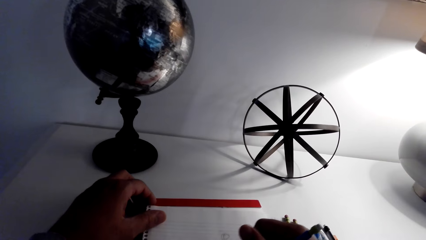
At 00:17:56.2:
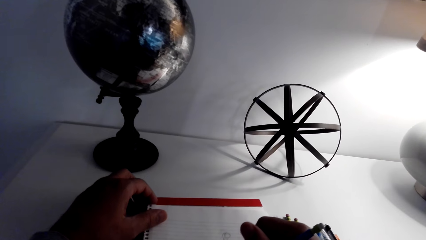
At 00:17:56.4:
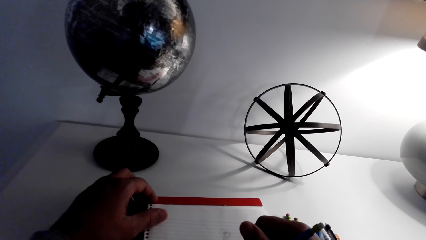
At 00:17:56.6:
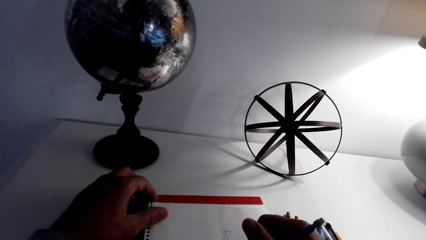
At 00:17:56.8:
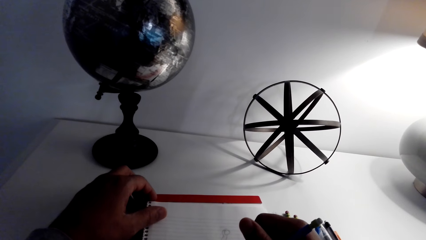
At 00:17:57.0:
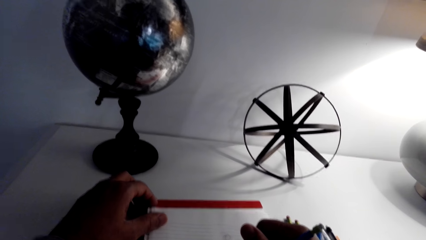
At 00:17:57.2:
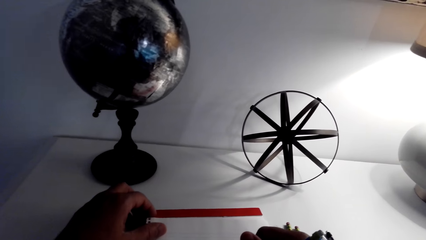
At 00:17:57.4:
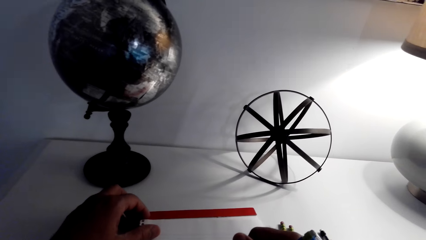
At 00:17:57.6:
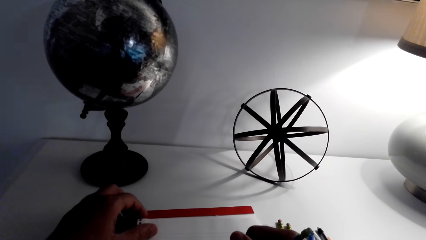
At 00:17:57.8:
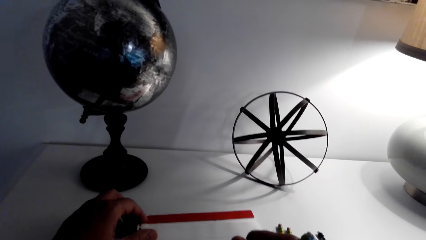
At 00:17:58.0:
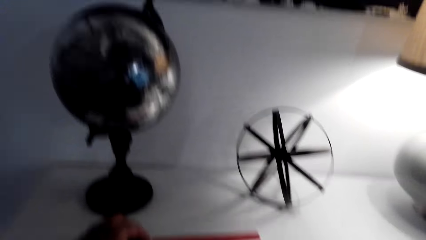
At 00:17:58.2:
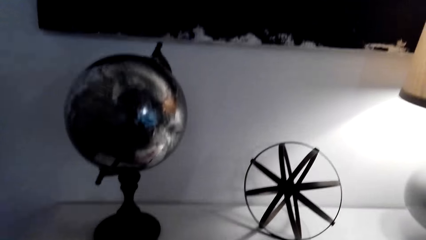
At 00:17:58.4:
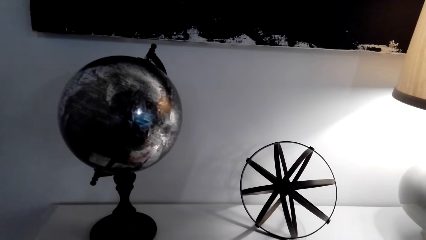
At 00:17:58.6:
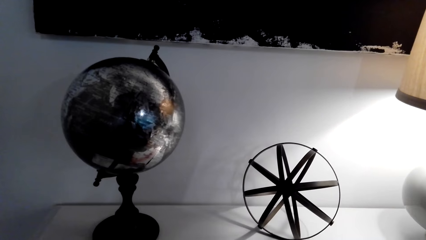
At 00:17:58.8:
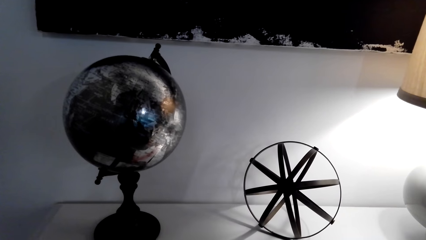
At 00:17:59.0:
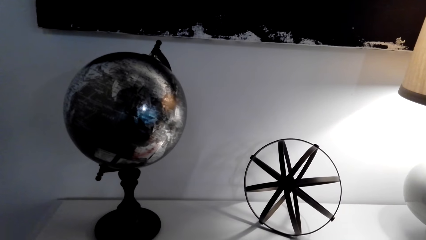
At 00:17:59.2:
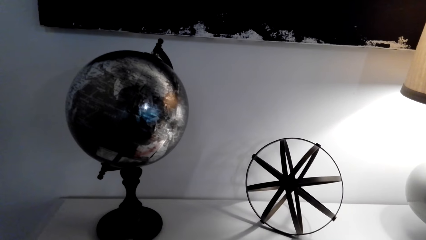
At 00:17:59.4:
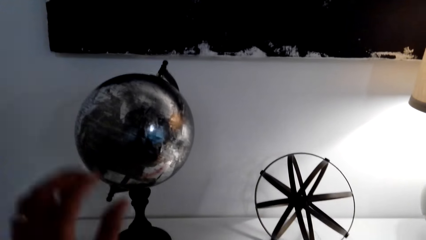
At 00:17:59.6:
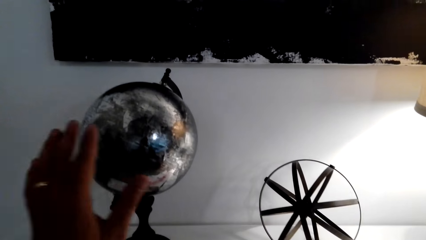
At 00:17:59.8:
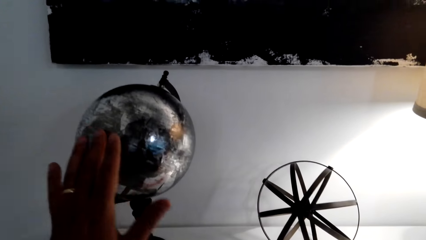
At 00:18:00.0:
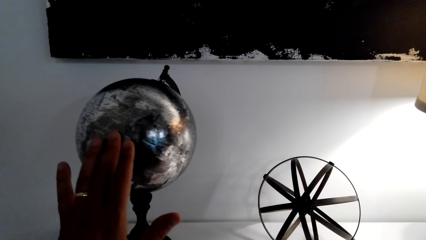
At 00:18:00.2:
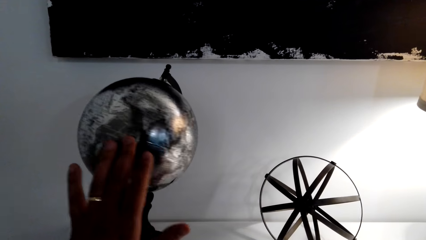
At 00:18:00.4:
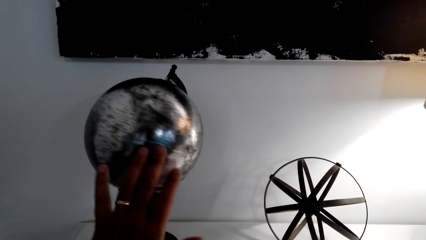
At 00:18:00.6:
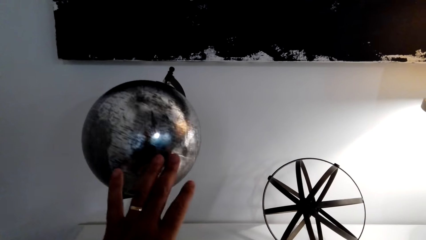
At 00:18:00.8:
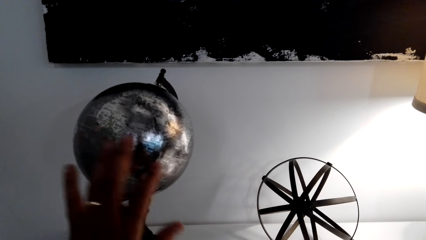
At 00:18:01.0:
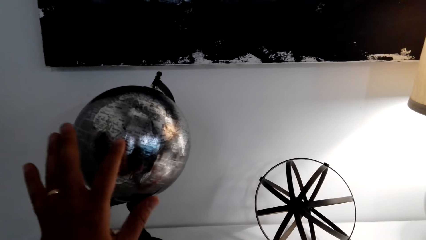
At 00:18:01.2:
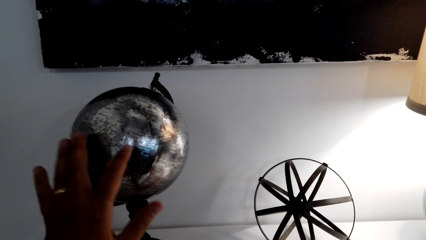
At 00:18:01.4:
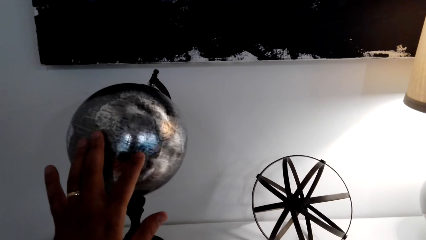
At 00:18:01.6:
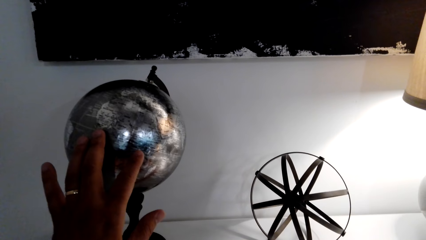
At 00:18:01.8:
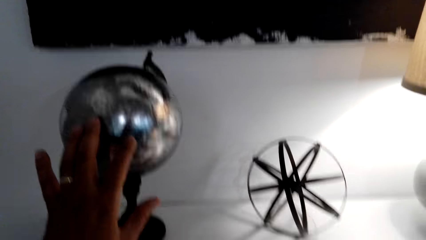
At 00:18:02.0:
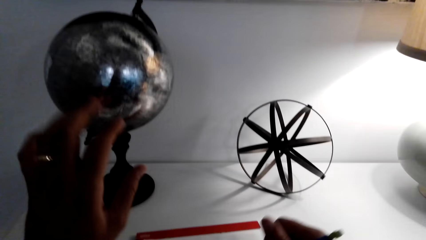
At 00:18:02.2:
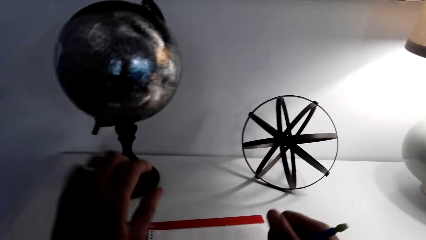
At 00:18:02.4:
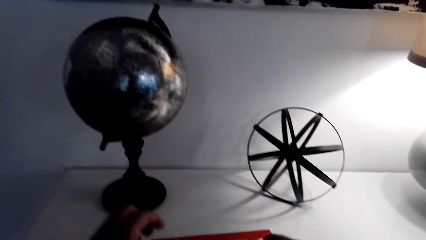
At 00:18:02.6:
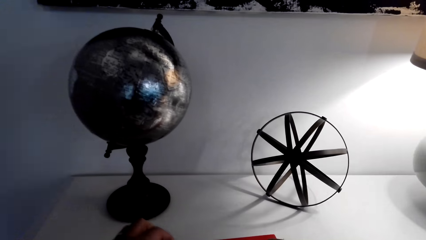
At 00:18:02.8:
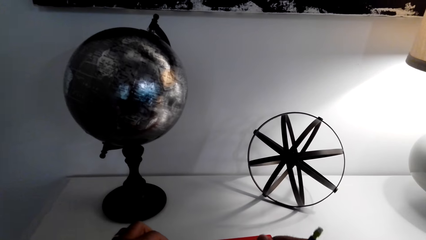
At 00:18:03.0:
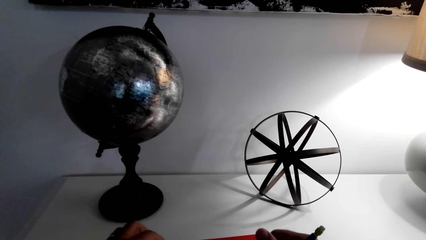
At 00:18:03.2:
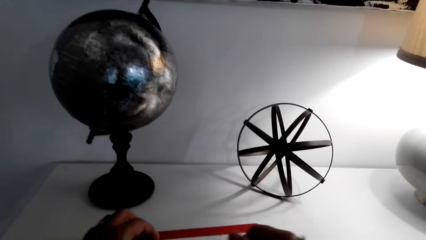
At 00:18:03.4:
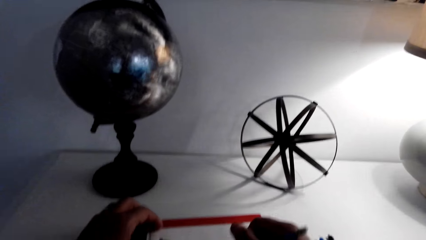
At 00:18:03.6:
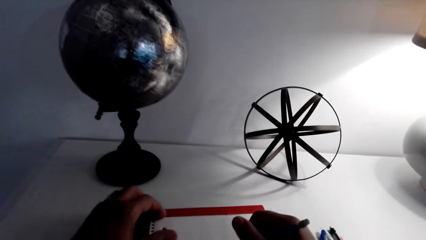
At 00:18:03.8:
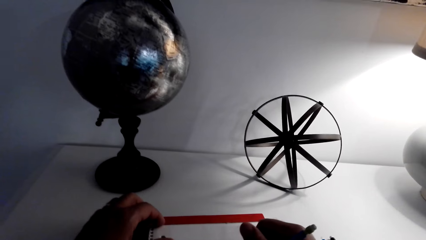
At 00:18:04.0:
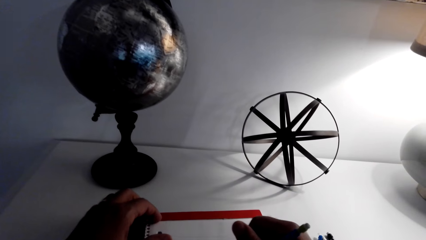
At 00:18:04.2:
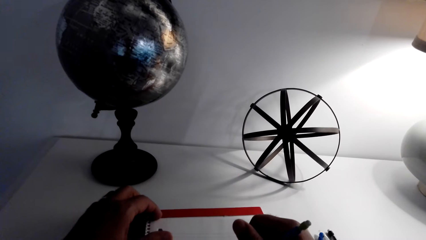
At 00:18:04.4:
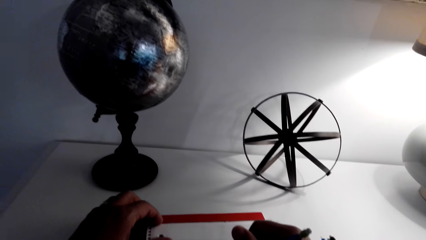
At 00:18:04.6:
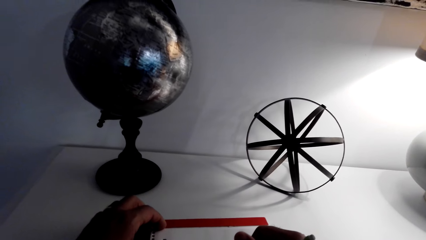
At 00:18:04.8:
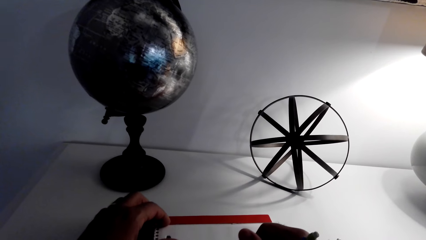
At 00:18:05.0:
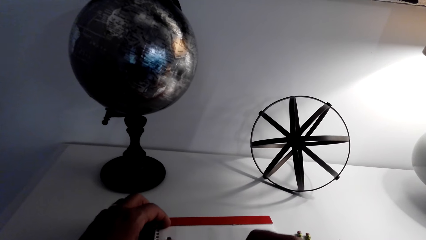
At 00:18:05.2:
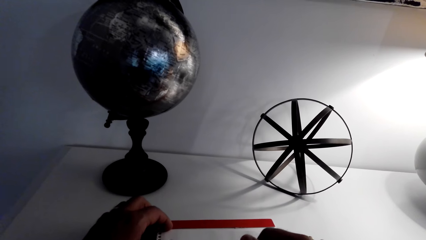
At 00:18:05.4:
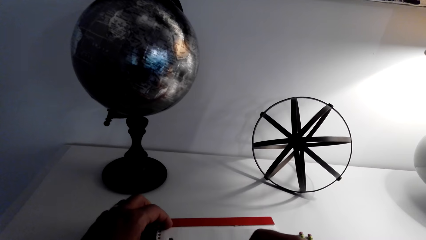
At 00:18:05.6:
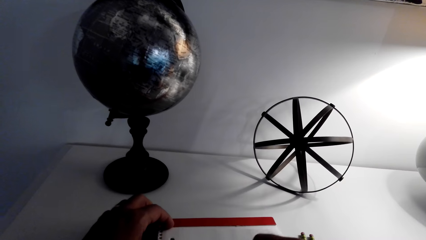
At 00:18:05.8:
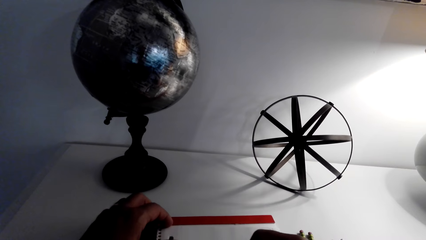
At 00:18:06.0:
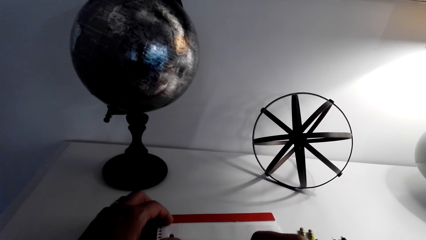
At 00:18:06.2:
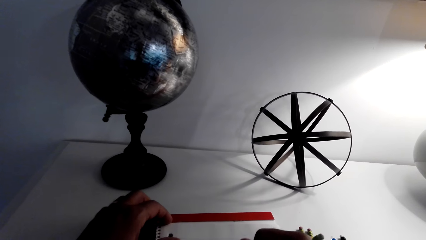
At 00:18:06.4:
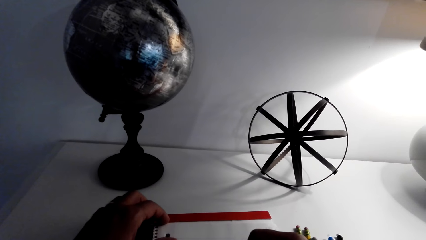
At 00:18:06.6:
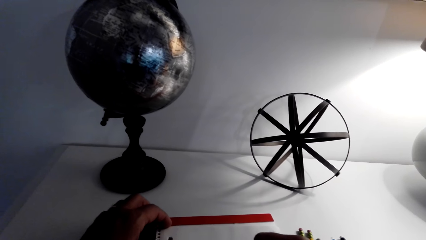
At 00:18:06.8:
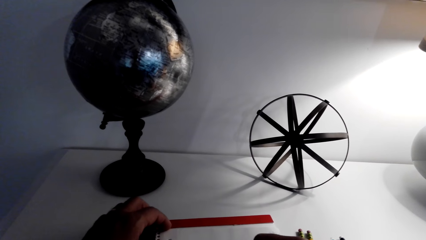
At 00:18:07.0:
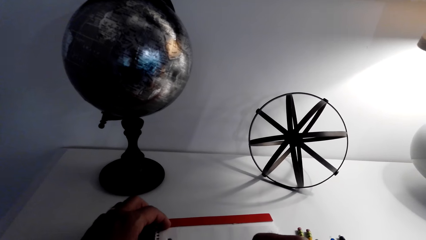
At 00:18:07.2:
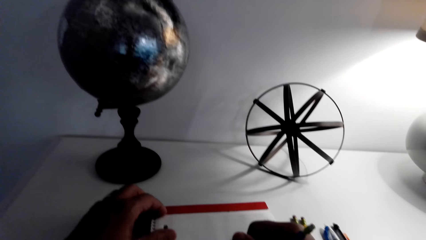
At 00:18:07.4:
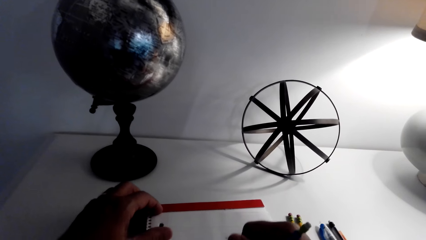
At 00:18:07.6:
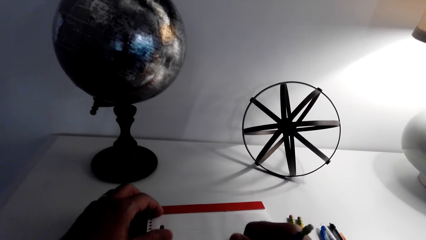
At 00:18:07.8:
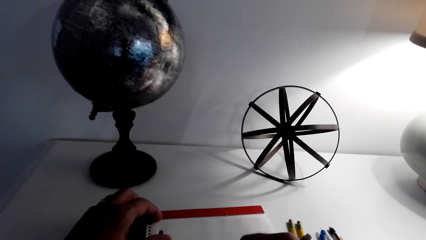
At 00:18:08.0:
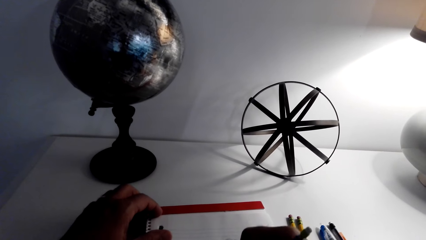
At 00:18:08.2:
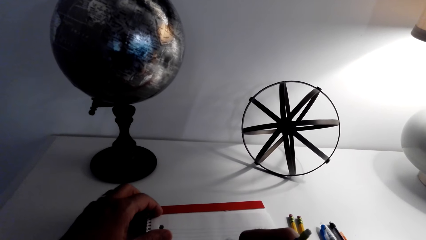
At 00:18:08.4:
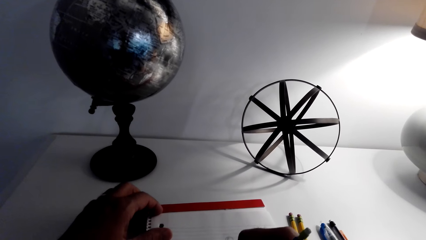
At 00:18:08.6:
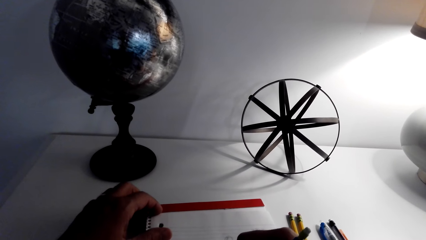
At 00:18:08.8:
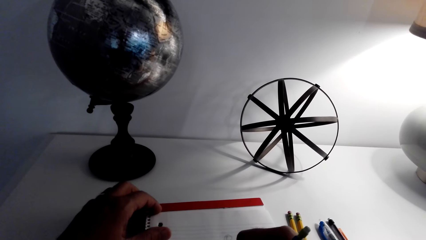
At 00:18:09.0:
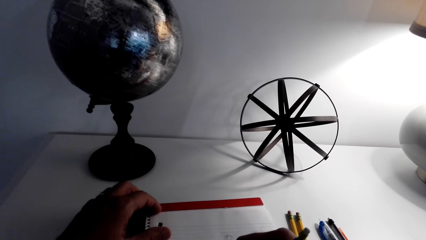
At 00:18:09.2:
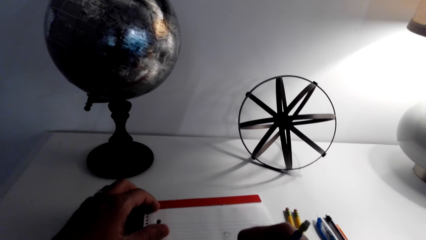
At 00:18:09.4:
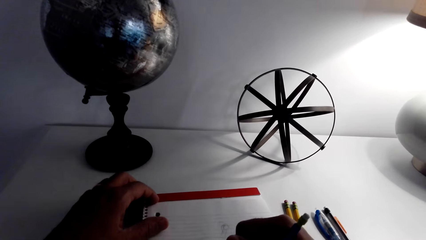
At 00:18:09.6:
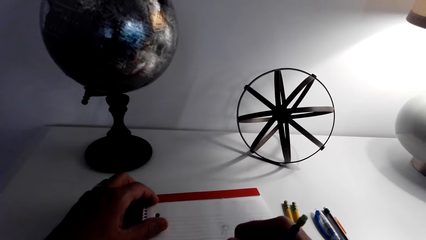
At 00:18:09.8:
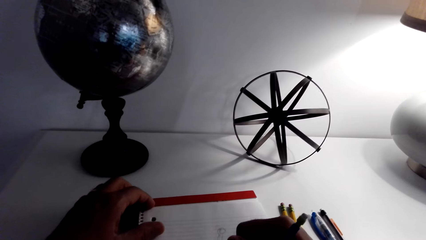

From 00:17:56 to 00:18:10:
The camera wearer moves a world globe. They draw on the book.

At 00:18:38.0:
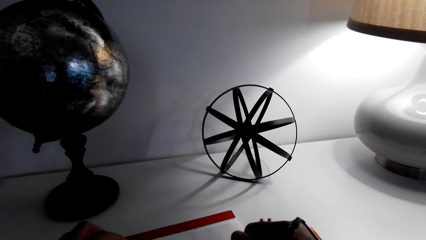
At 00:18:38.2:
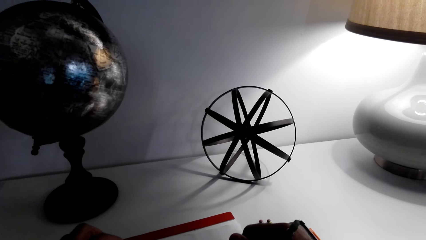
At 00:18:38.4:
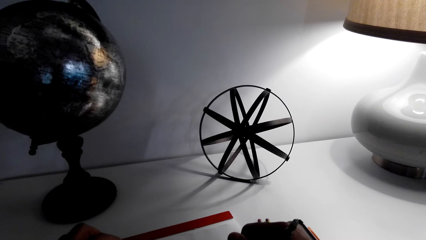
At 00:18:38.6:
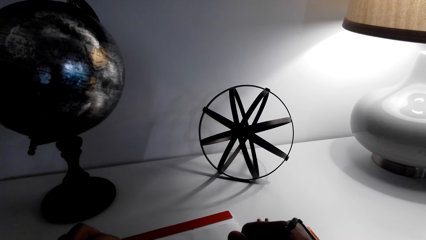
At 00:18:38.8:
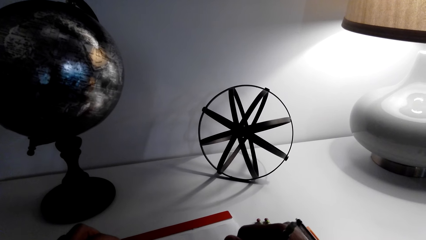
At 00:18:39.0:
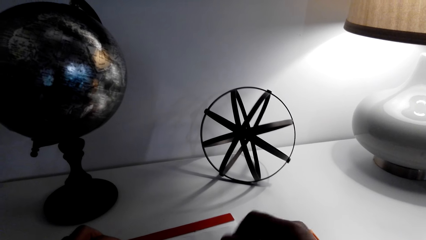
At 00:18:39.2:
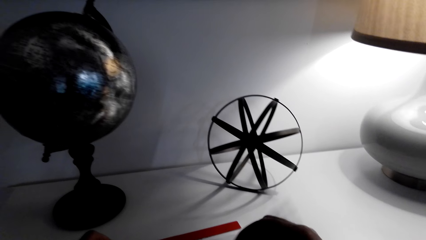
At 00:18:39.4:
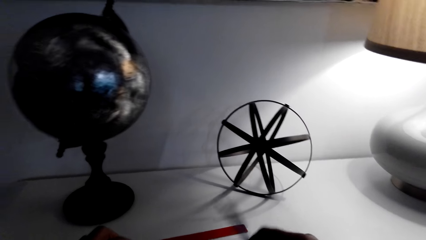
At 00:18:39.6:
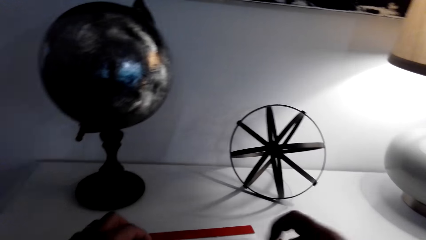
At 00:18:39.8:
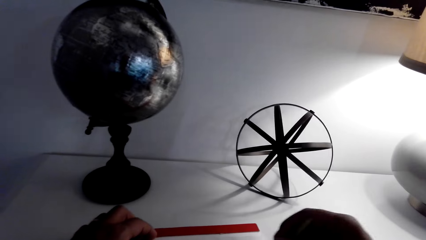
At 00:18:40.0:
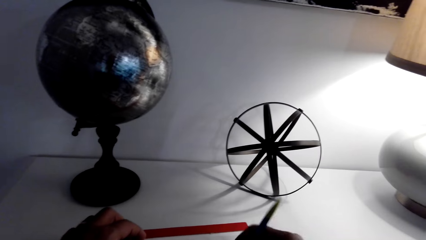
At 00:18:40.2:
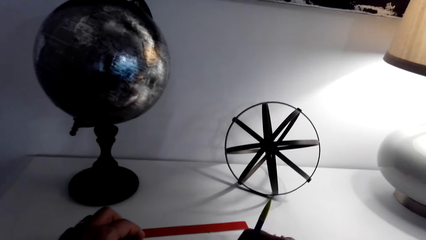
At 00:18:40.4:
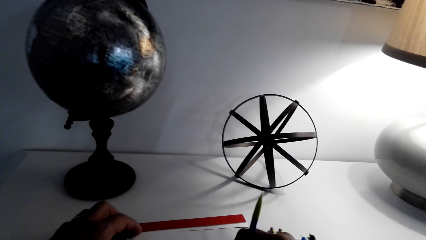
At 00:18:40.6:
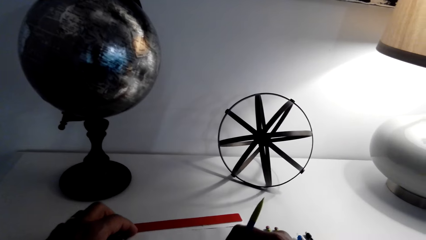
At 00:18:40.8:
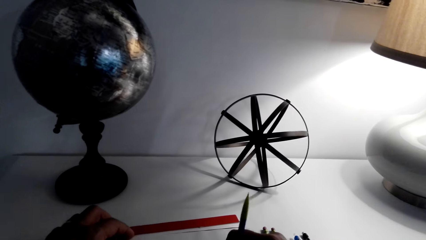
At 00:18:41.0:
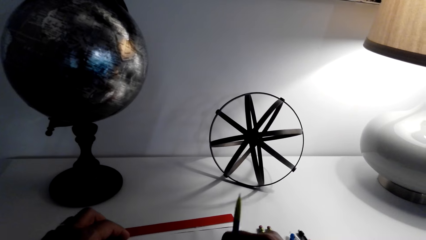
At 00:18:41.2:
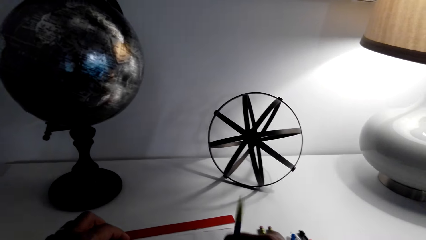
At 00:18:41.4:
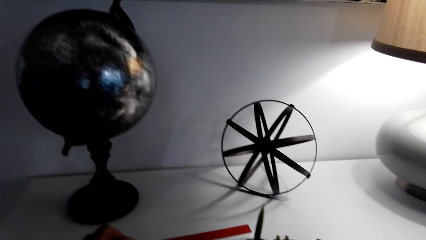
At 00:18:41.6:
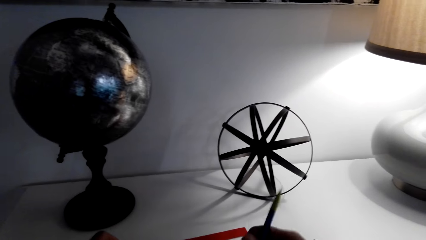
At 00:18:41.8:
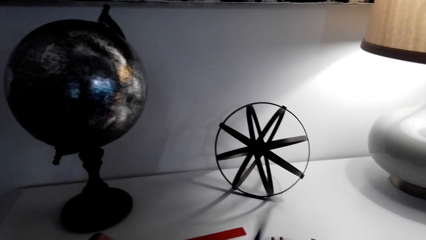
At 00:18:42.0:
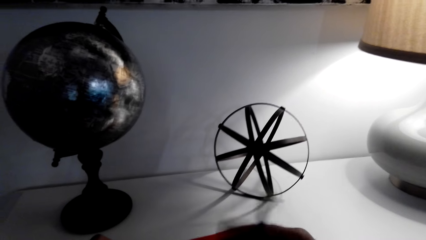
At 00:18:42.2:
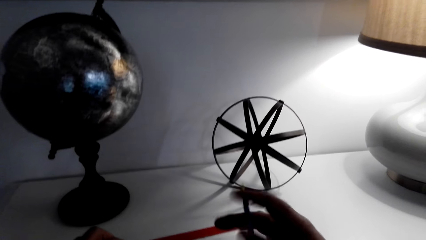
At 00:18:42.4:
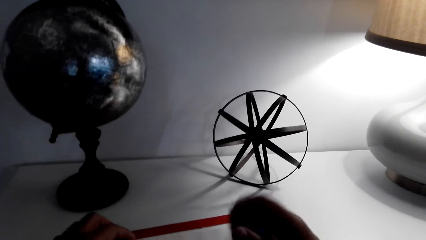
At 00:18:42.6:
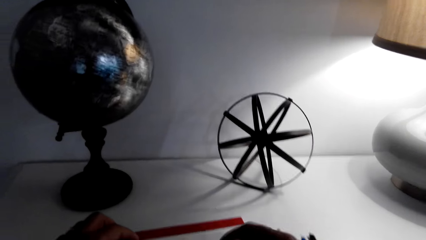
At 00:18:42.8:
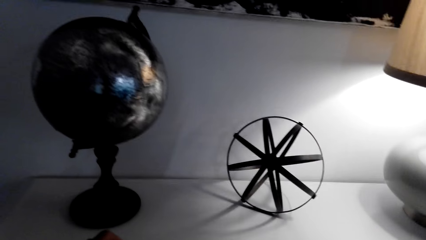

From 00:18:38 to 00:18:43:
The camera wearer turns the pencil. They erase on the drawing.
